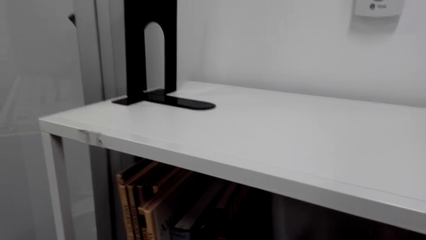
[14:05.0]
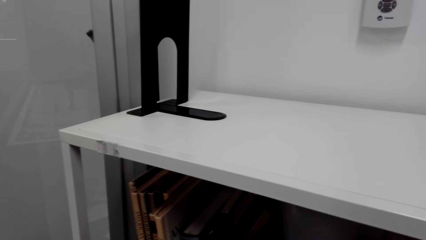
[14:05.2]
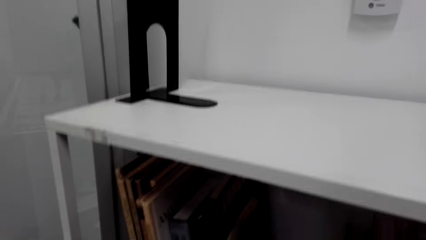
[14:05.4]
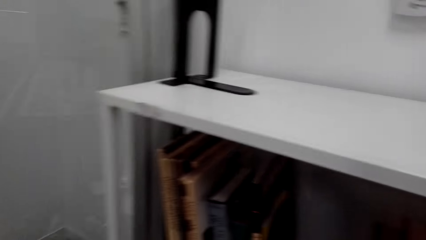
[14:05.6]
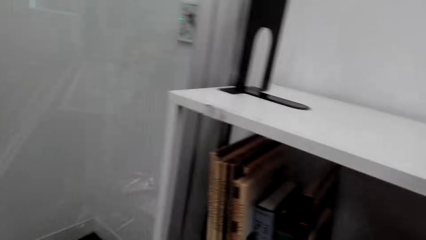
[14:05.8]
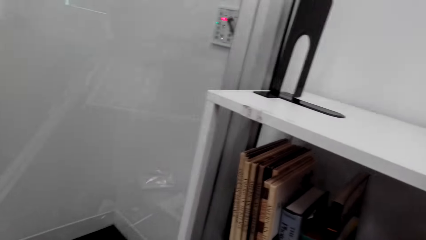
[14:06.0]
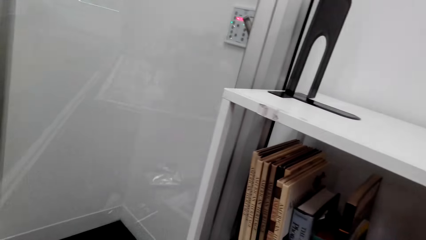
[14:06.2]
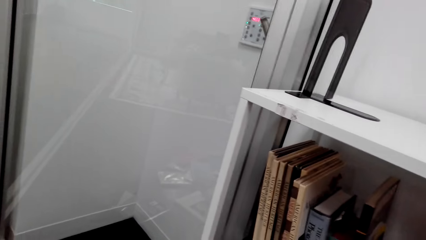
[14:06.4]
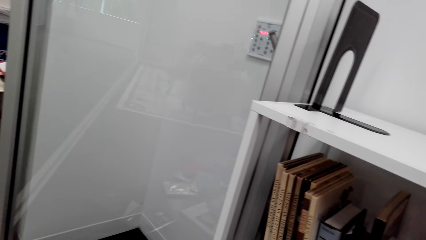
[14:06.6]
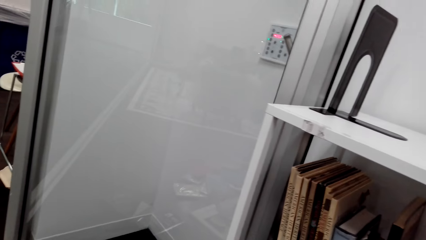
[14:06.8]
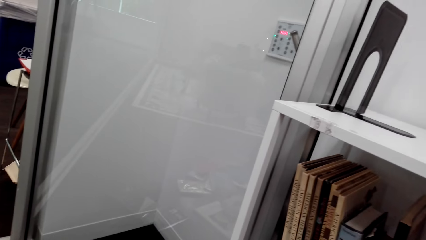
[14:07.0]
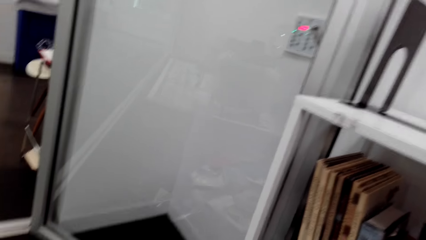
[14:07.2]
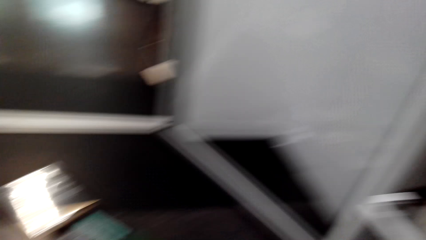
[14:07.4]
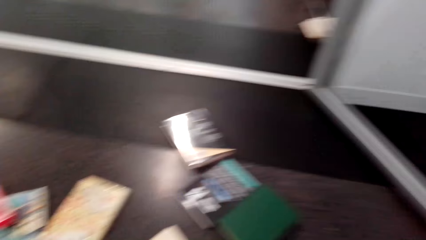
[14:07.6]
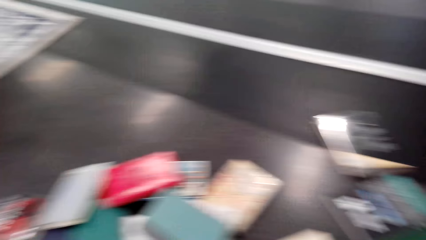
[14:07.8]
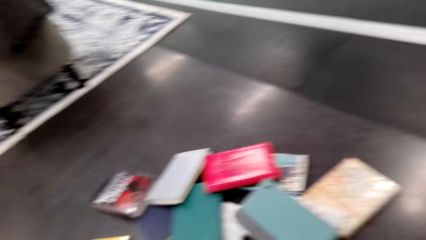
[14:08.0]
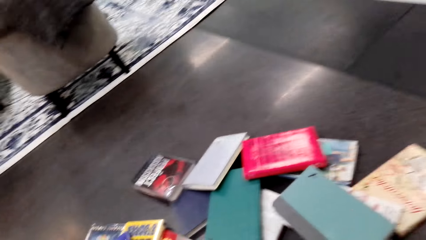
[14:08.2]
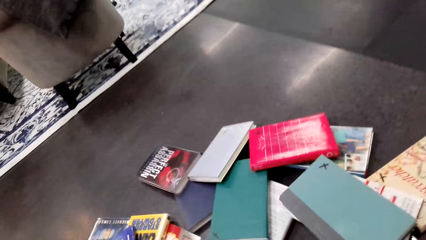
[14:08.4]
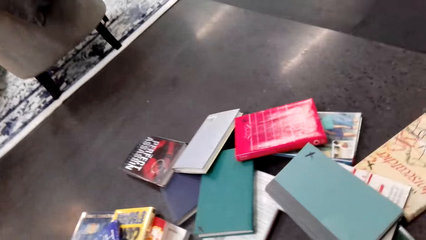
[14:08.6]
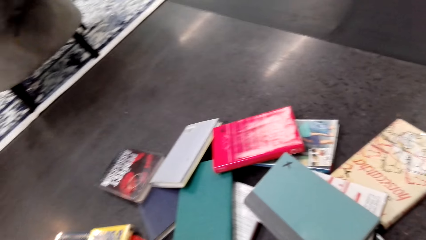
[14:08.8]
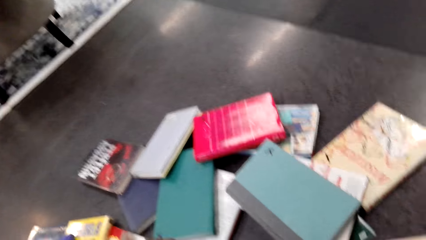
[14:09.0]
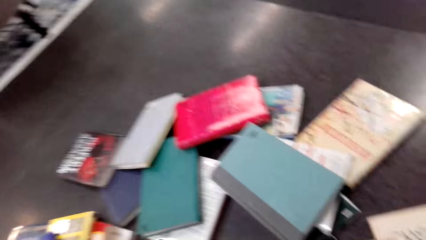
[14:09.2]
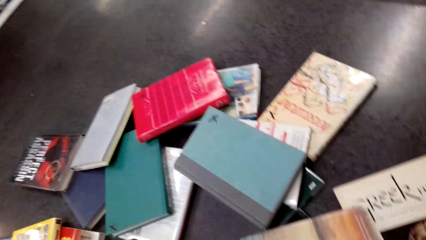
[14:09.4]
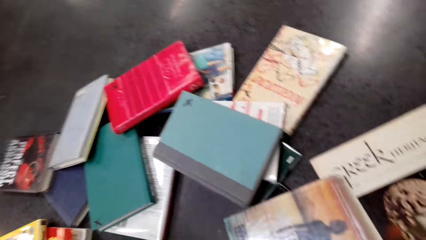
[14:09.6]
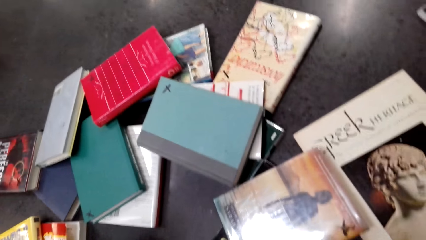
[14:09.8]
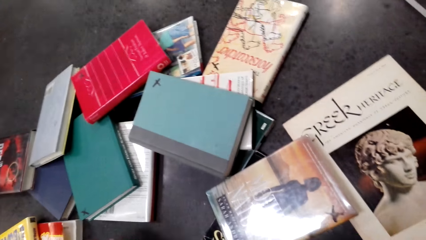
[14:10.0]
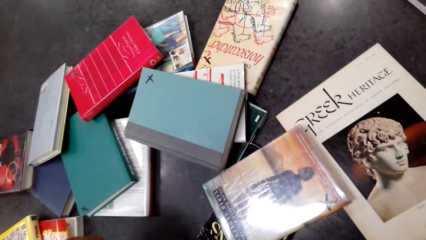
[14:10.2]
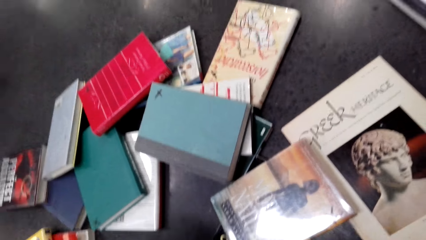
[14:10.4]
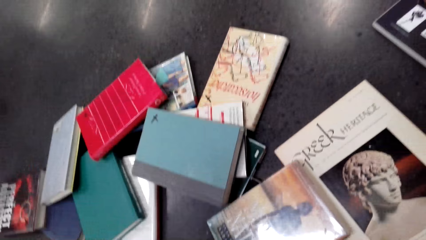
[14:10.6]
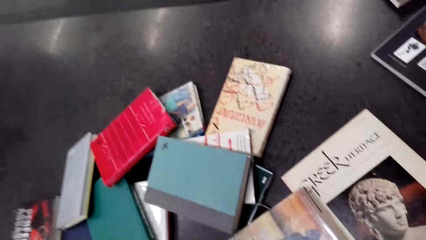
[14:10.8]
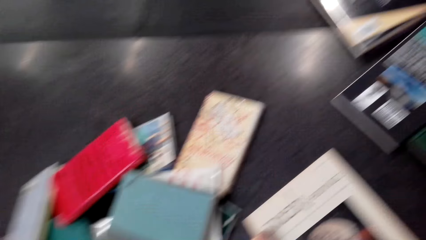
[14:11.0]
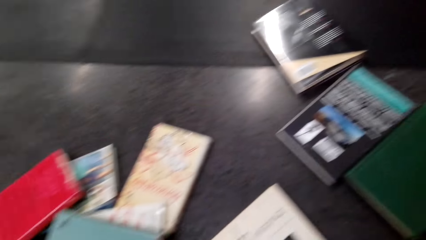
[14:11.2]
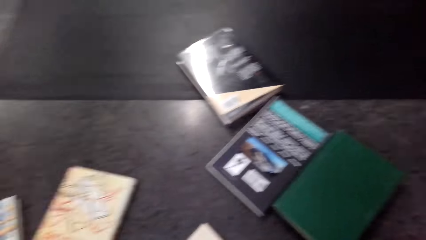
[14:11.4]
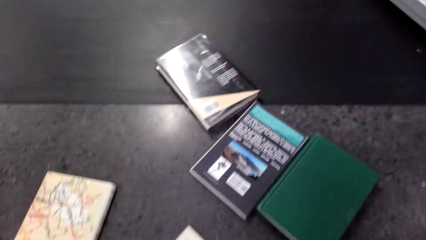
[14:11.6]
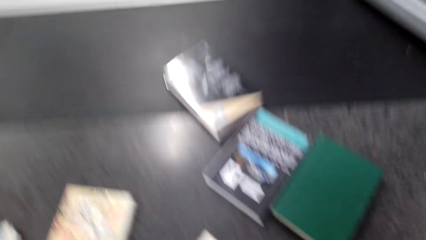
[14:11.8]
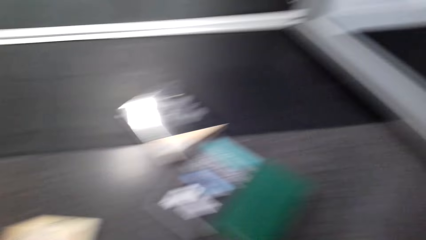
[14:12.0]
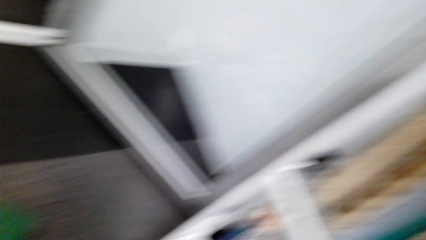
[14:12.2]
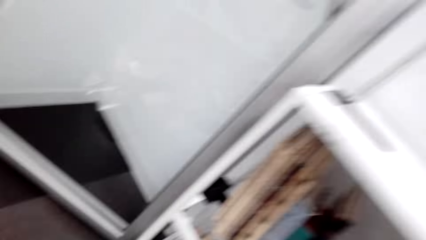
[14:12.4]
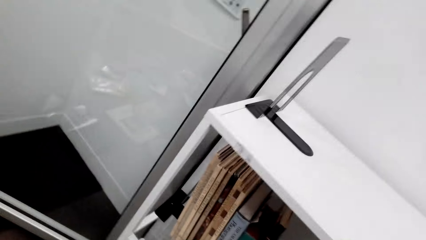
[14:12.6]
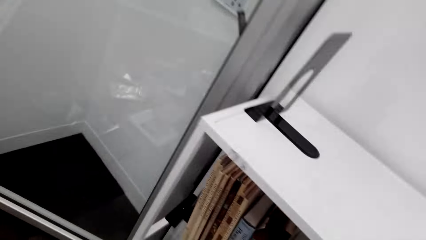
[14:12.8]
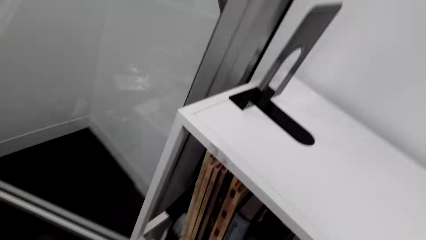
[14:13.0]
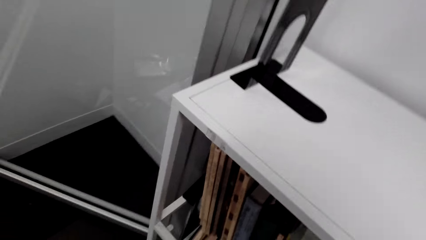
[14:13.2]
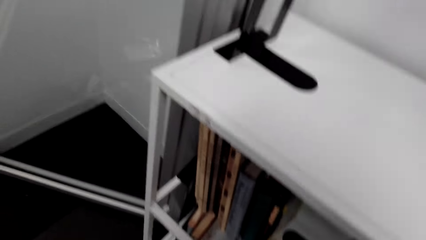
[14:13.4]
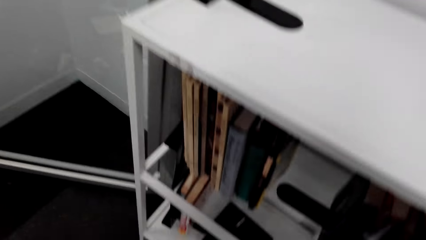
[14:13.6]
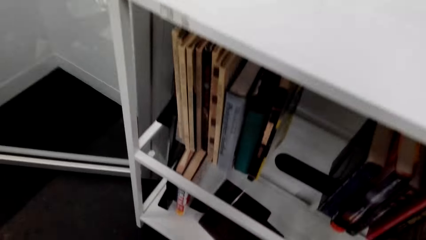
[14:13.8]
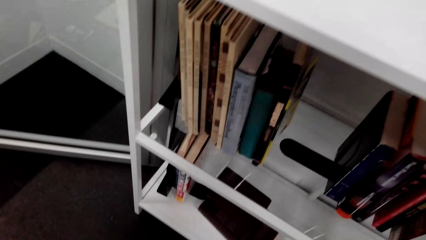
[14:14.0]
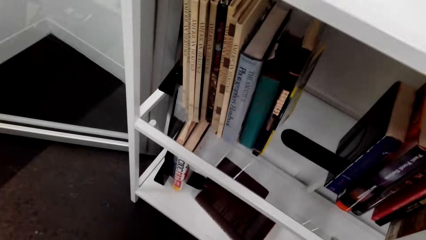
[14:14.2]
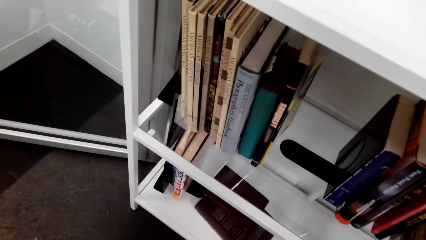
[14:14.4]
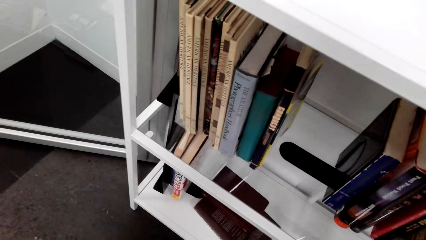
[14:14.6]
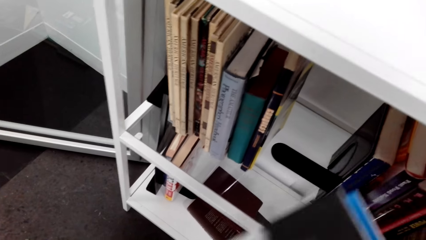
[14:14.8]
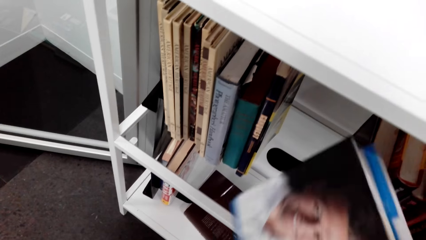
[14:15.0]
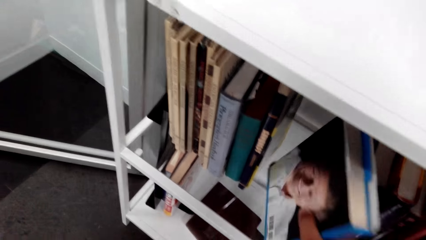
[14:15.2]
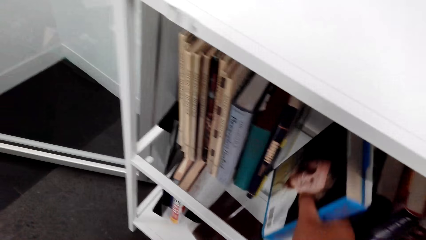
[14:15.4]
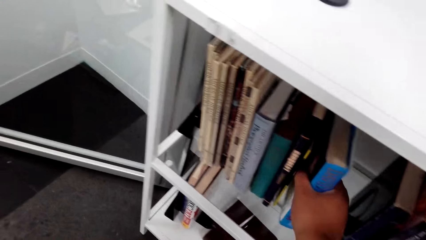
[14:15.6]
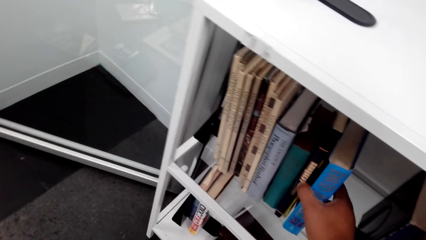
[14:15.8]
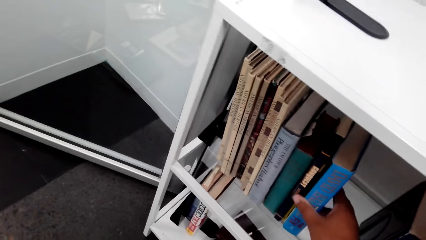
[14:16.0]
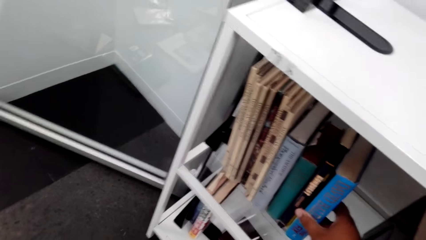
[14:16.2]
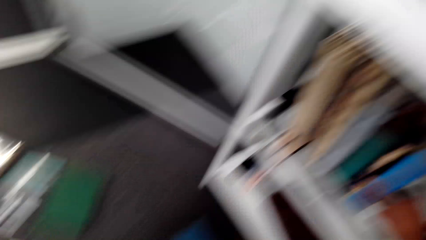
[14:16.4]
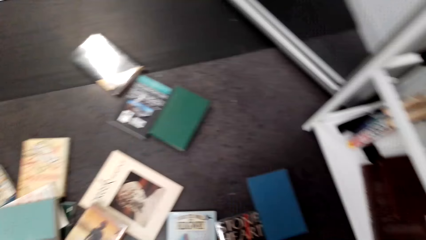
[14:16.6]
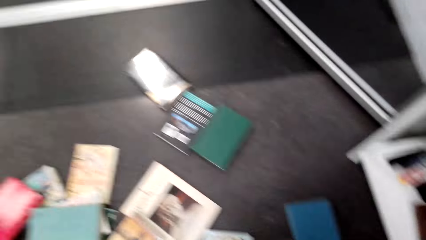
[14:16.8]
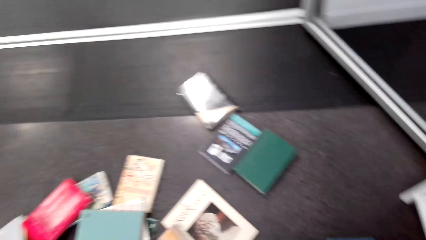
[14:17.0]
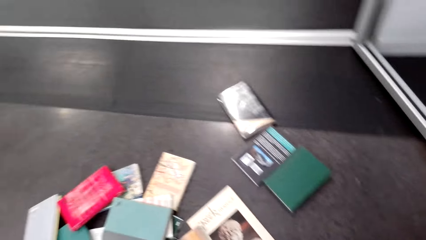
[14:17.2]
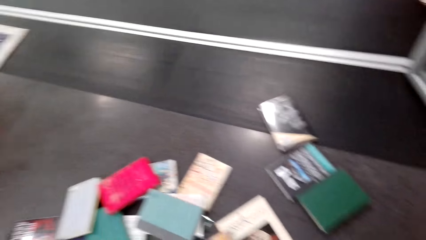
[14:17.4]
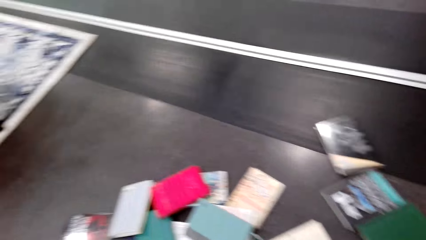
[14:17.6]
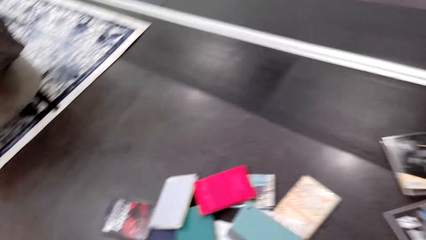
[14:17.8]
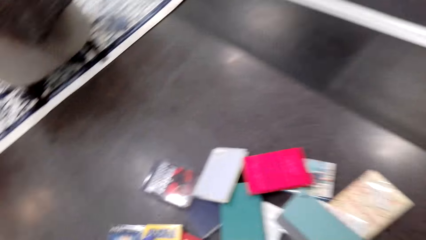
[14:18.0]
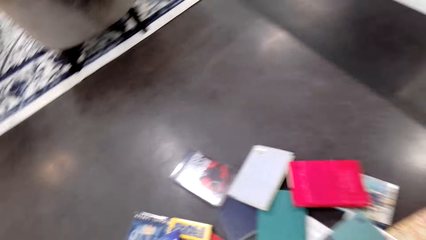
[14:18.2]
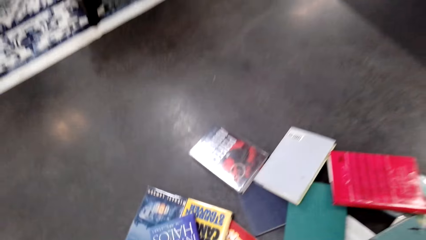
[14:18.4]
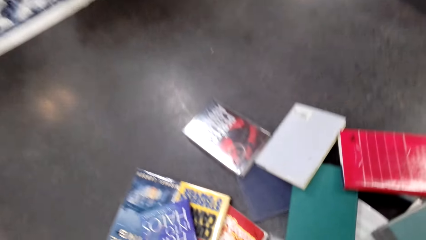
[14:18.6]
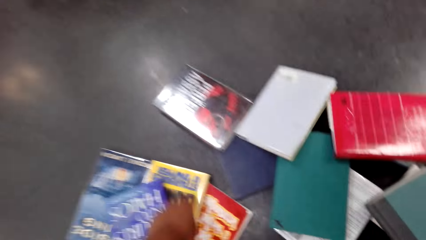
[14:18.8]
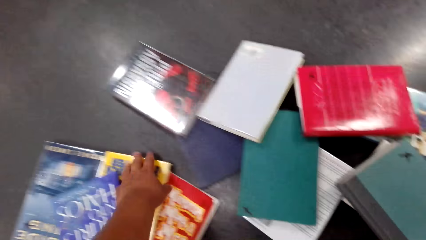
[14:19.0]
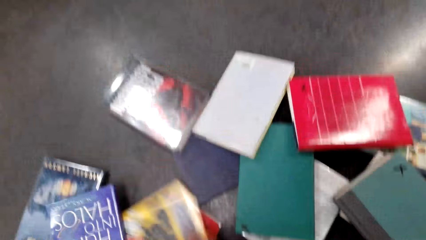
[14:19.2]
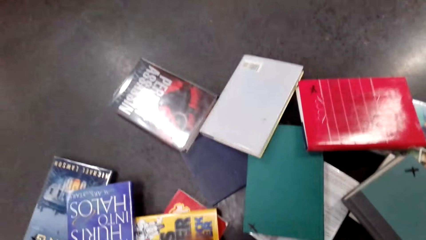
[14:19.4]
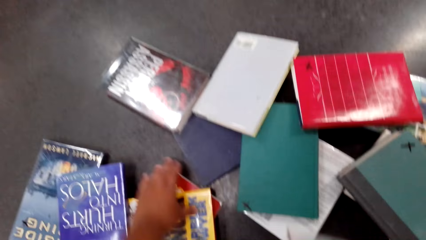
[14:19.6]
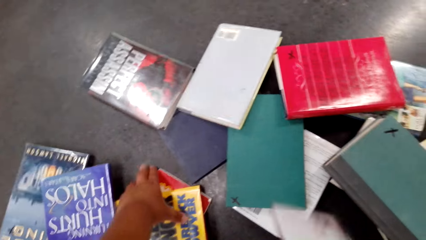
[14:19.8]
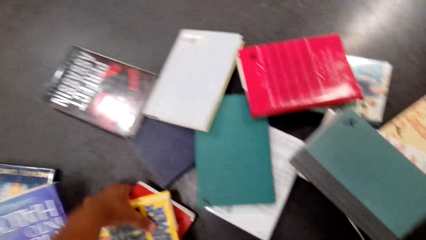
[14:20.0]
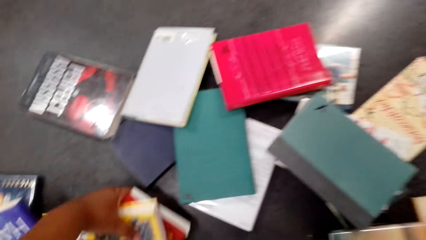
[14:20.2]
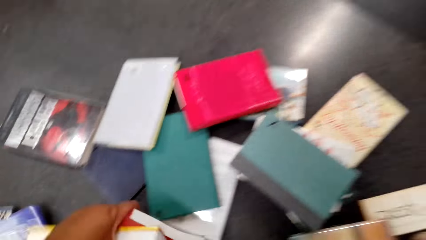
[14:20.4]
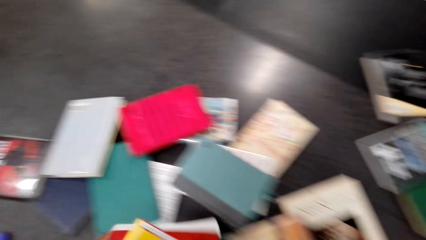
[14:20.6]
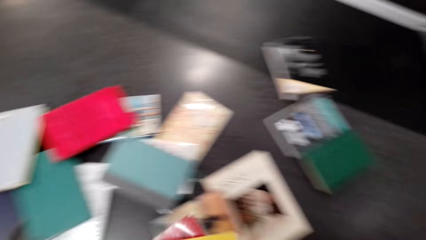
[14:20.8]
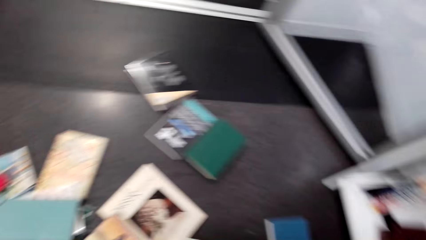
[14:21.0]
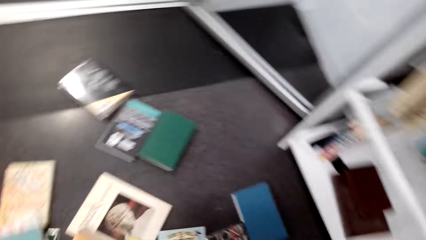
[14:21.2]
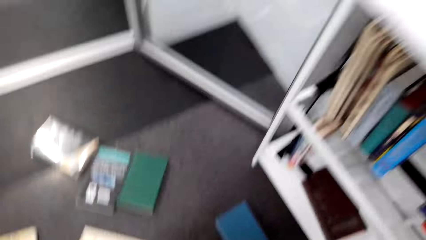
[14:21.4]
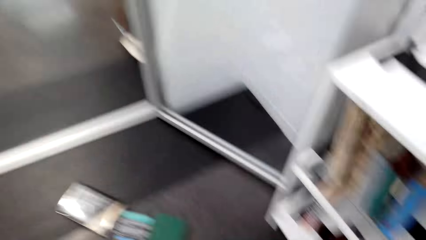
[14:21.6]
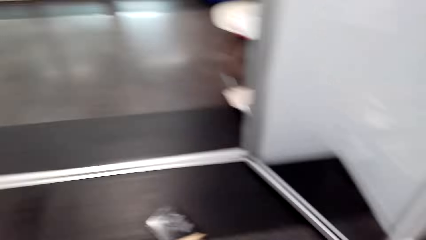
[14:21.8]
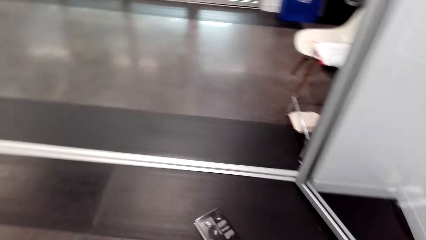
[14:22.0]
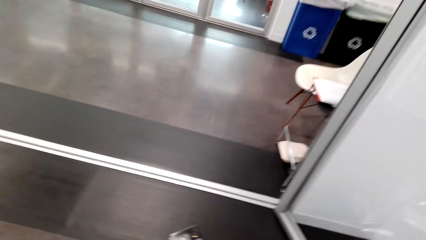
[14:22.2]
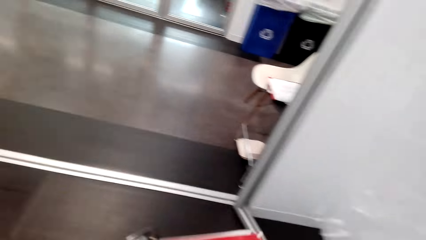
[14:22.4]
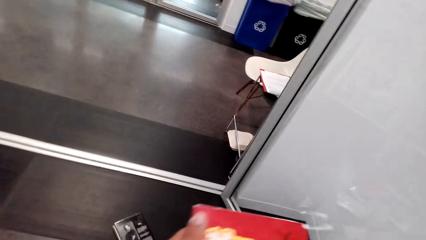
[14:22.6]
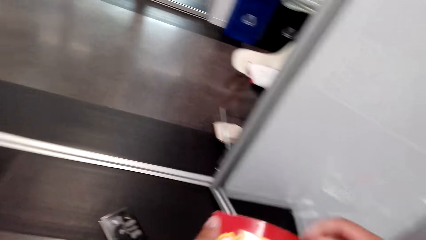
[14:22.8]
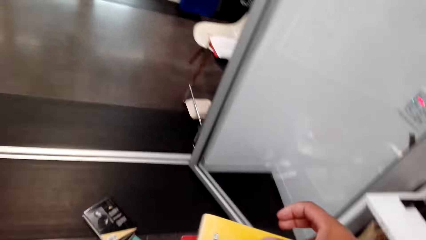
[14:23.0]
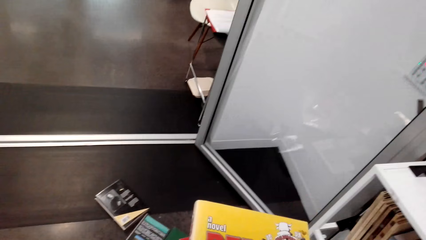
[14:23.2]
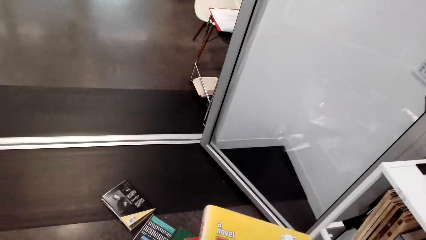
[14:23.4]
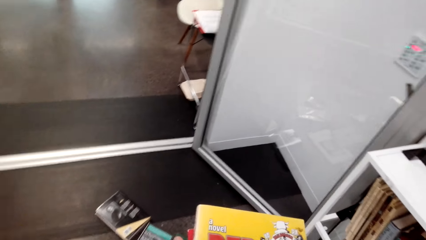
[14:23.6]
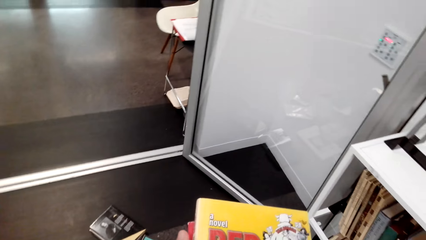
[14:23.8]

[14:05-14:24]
The camera wearer turns around. They move near the books. They look around the room. They arrange the books on the shelf. They pick books from the floor.
